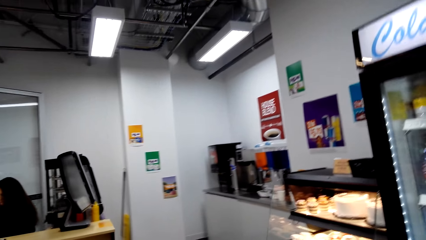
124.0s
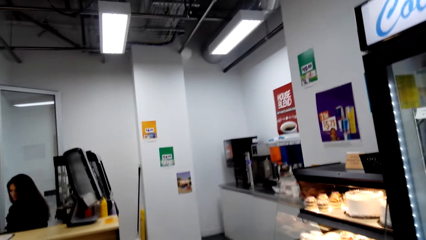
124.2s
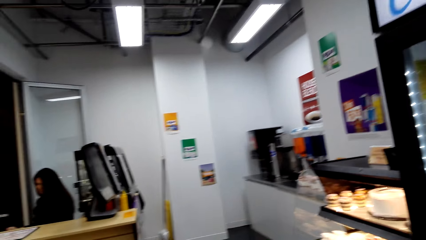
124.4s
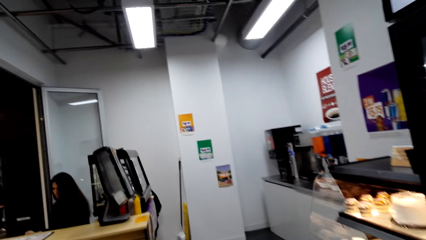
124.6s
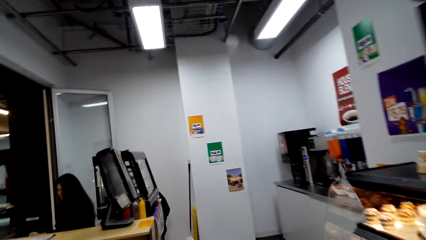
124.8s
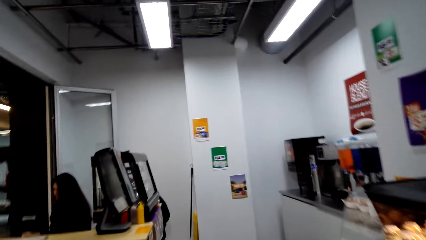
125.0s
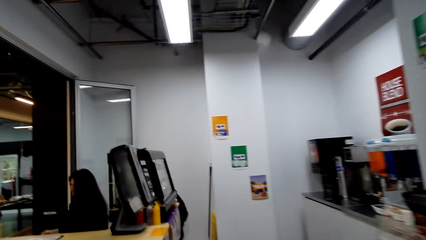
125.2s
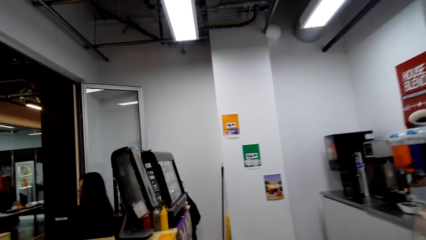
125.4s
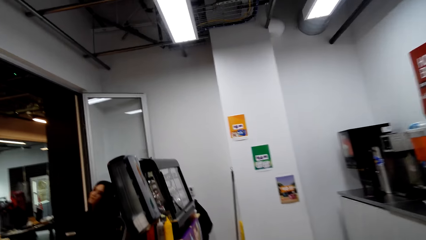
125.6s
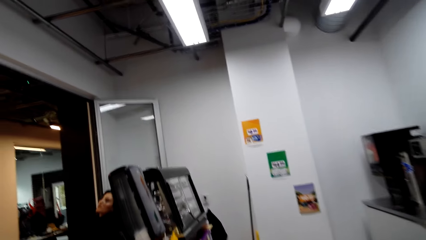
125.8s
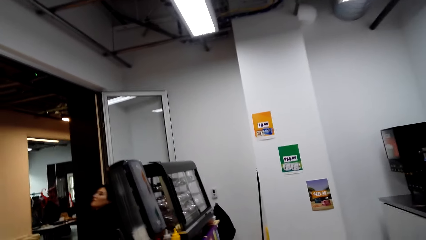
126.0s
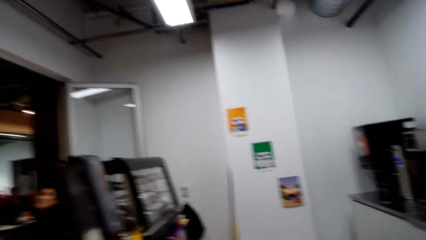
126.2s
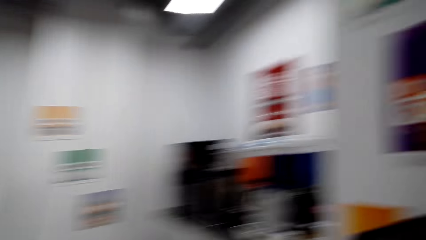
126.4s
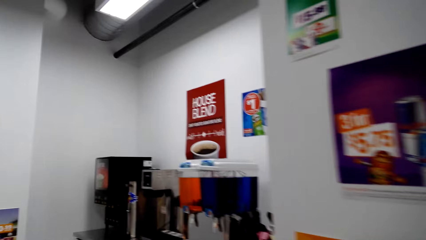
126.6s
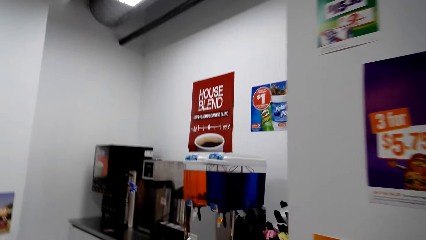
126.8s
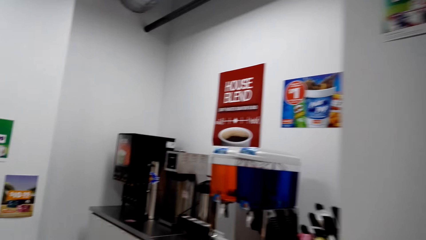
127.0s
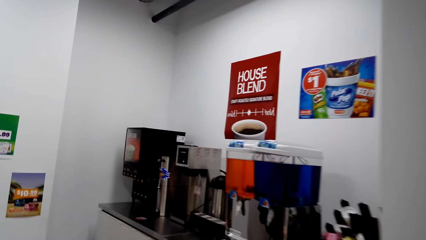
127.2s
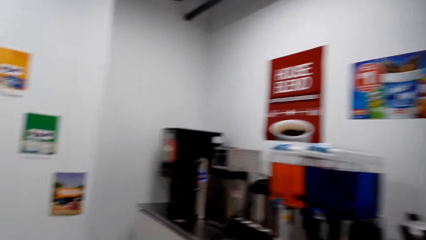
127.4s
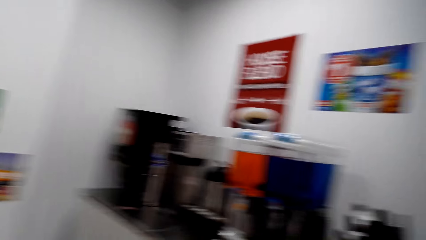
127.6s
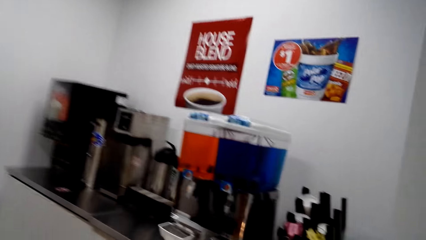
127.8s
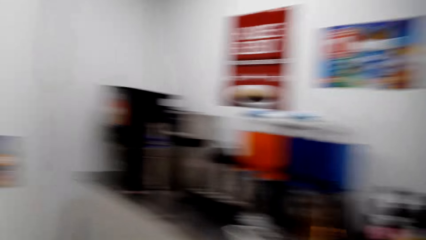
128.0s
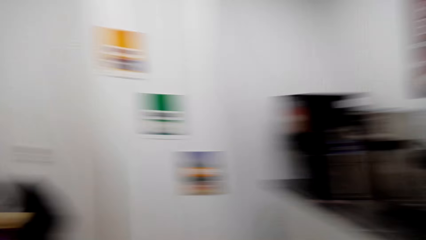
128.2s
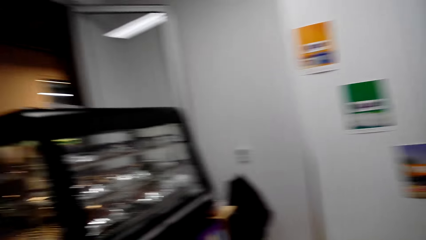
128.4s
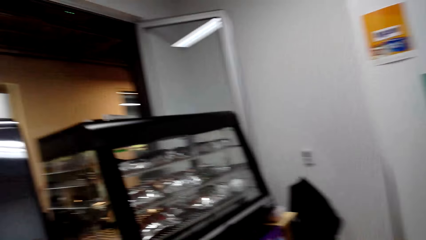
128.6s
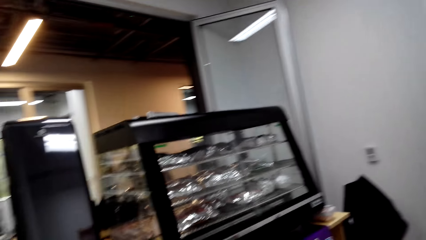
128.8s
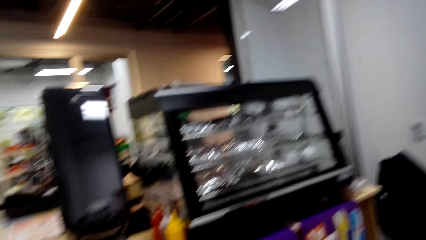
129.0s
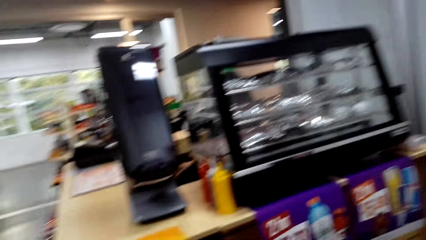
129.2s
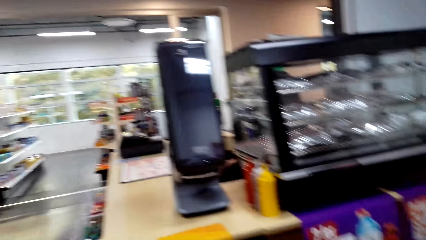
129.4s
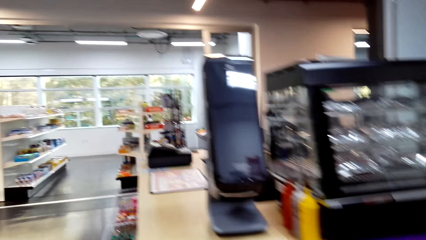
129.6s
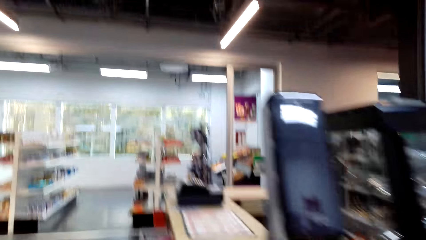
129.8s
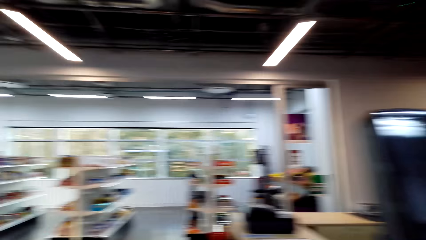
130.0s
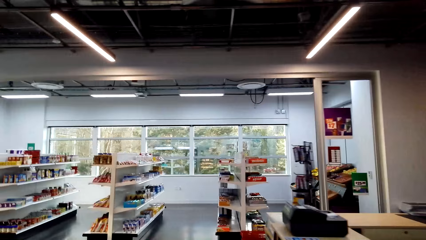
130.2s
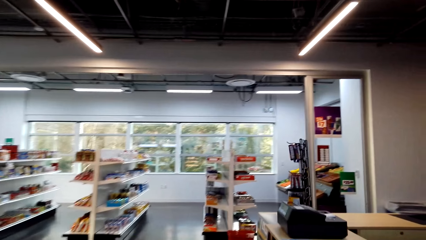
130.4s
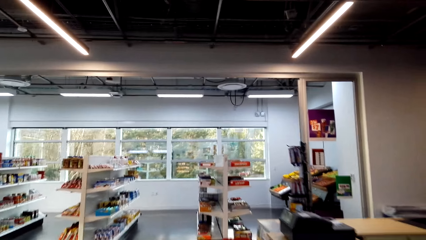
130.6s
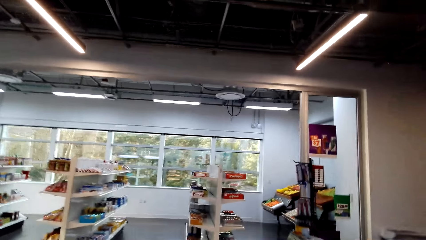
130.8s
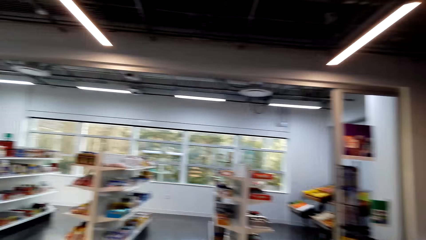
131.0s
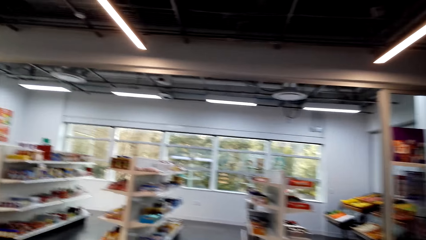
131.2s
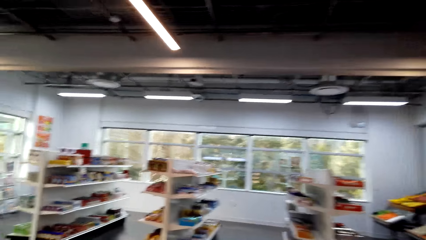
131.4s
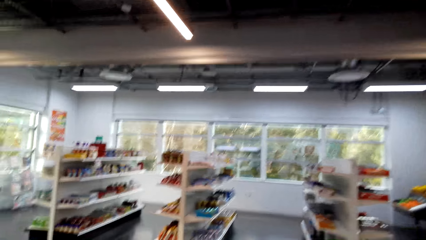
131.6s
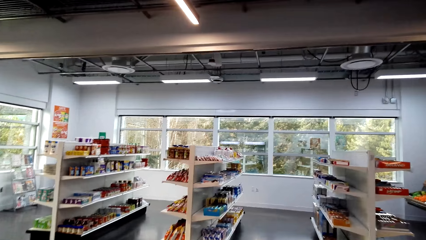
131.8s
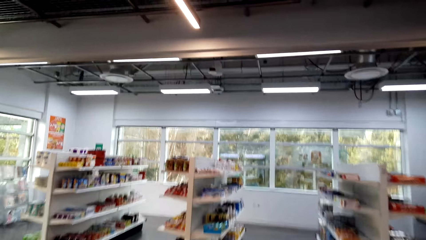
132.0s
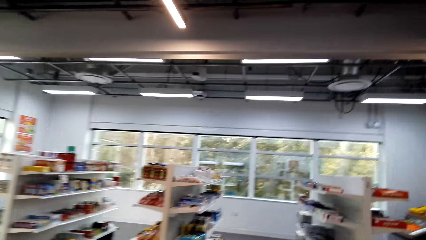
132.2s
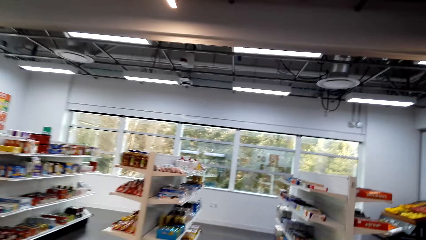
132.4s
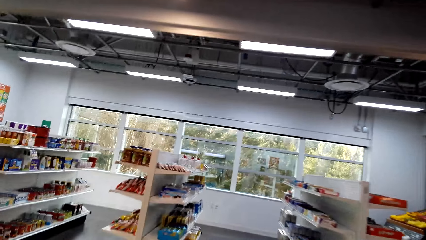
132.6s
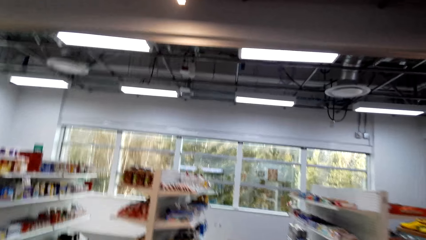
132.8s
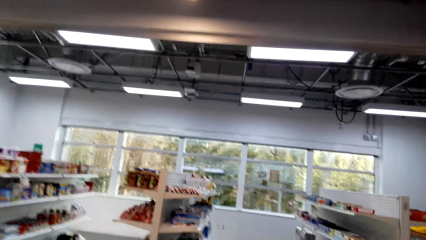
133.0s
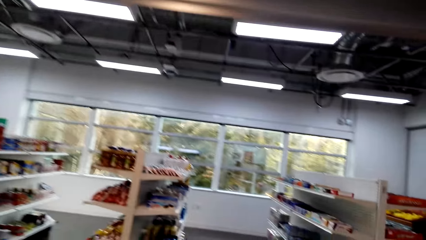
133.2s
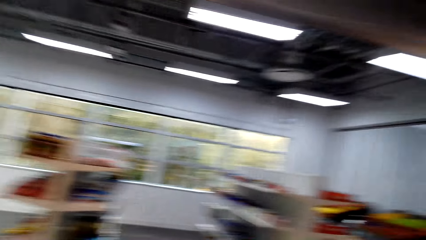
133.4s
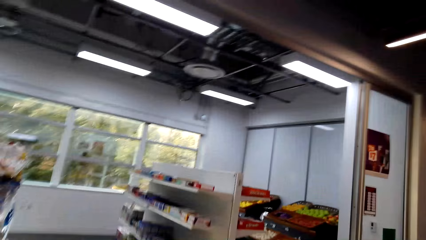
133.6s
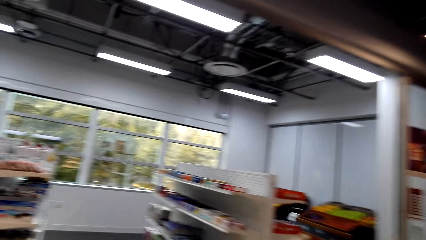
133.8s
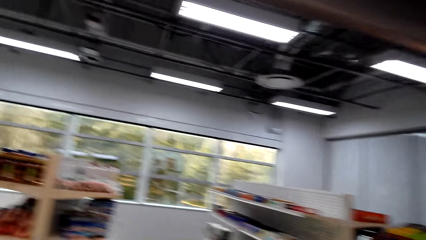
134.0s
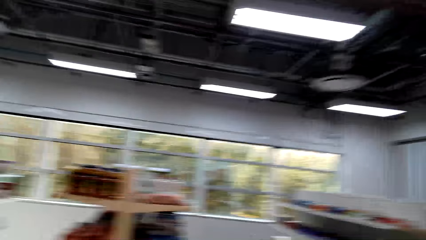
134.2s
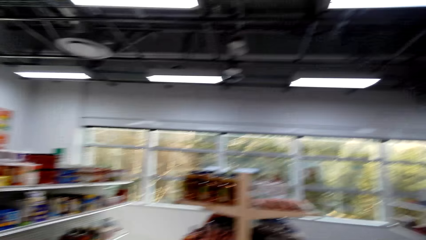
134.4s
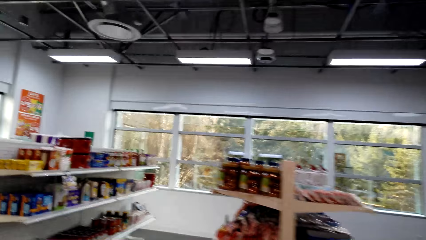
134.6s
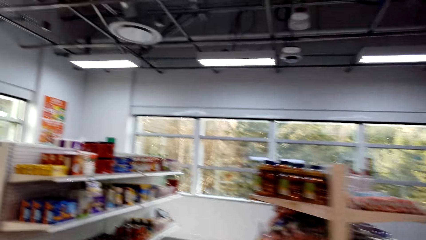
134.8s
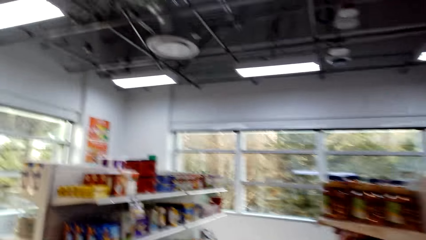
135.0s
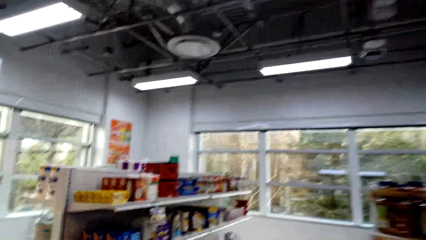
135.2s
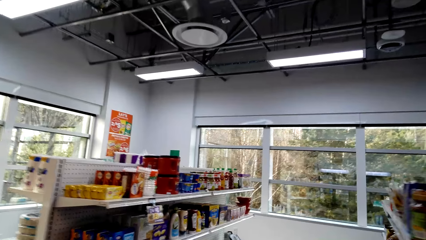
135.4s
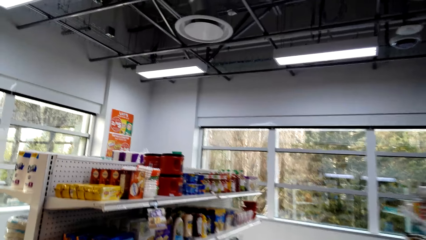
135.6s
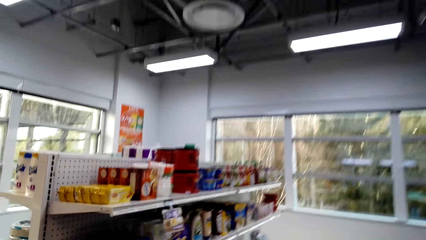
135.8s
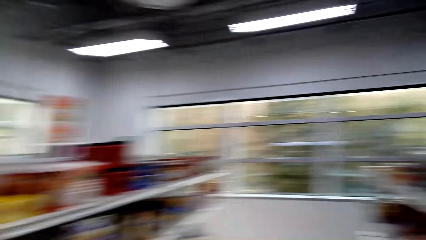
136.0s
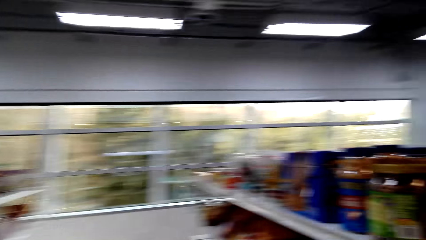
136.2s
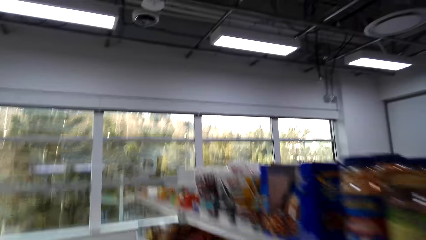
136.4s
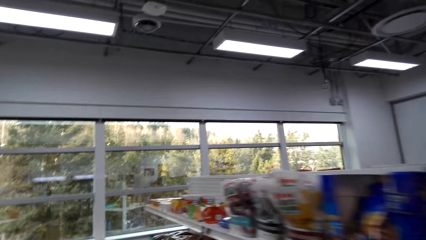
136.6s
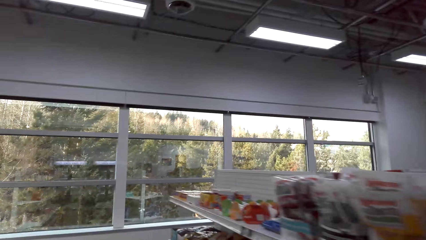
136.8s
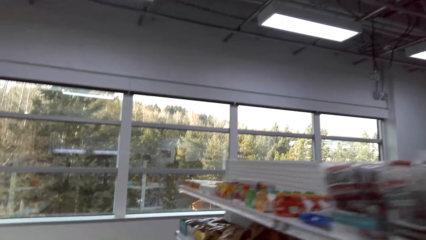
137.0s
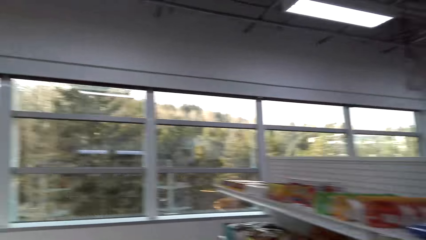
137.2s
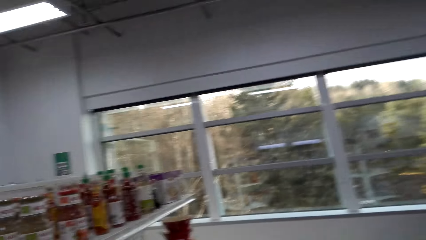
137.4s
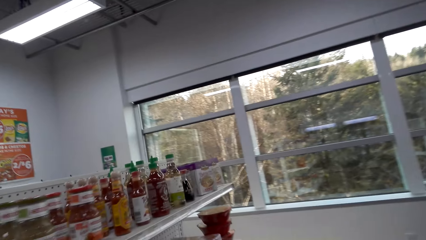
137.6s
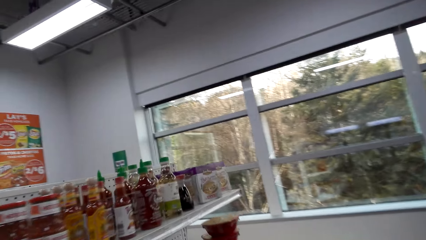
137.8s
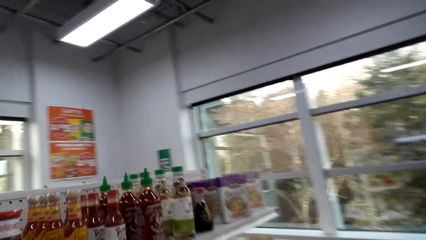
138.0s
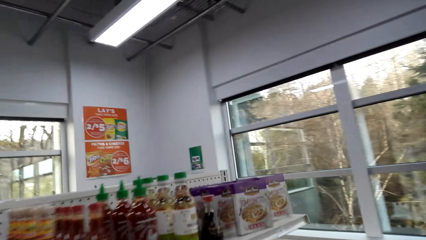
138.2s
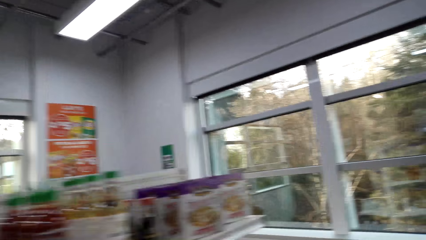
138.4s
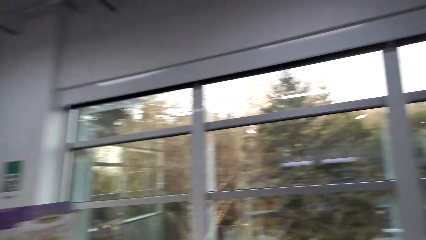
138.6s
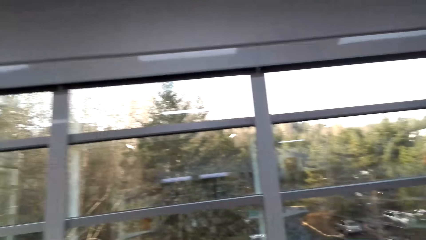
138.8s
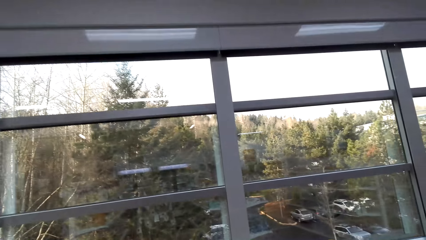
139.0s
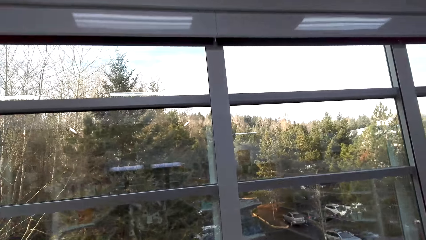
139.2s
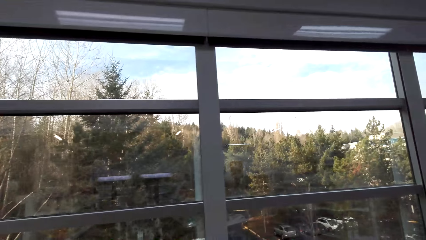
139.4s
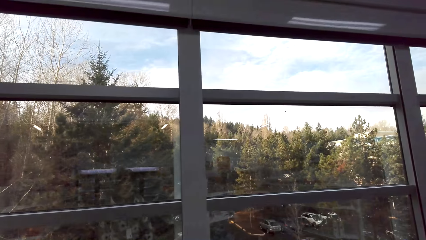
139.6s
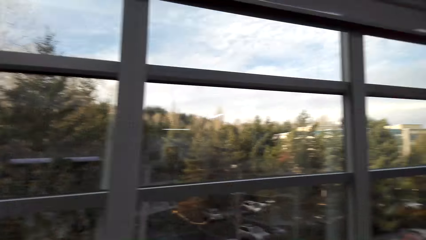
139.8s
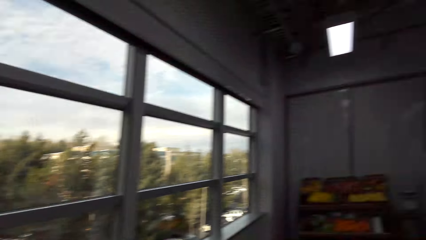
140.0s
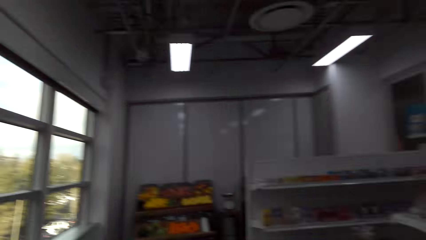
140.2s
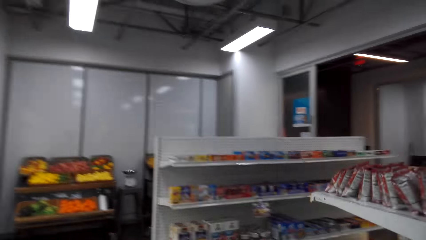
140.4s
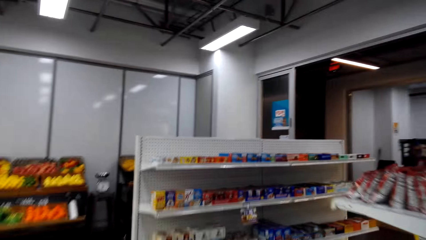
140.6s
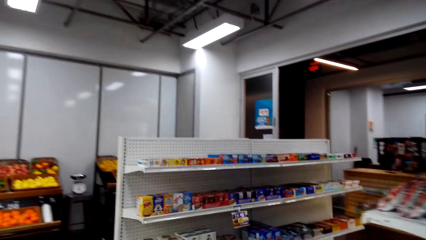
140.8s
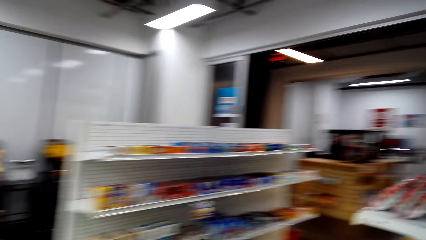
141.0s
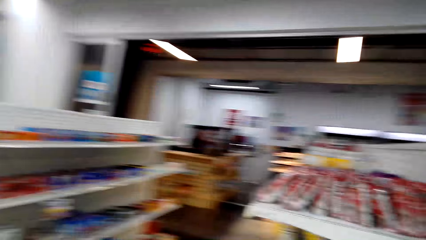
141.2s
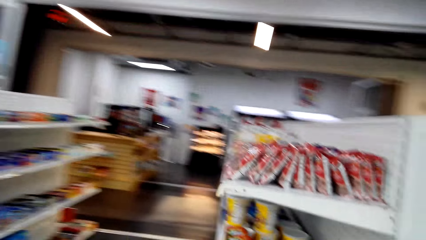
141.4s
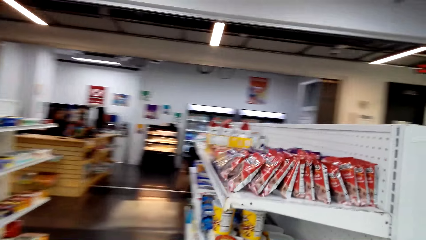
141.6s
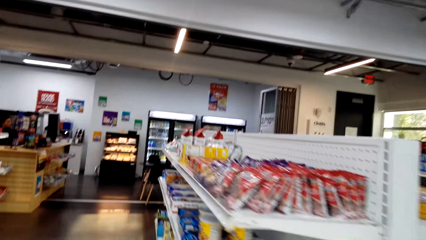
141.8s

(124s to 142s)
The camera wearer turns around. They walk in the supermarket. They turn around. They walk in the supermarket. They look around. They turn around.
